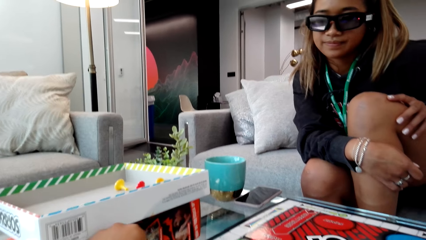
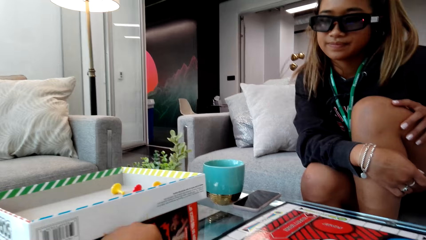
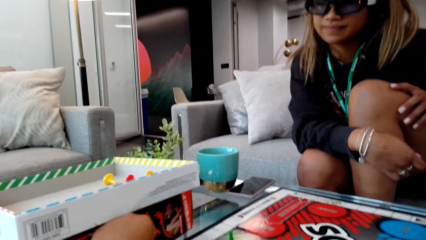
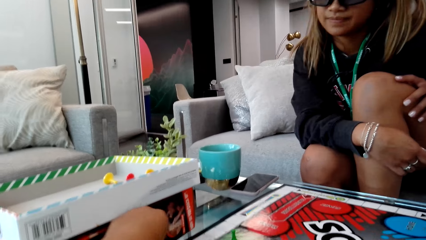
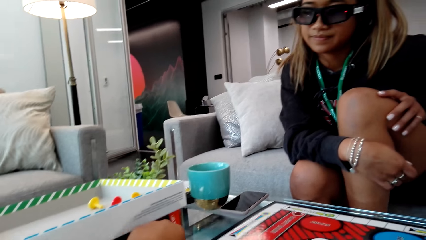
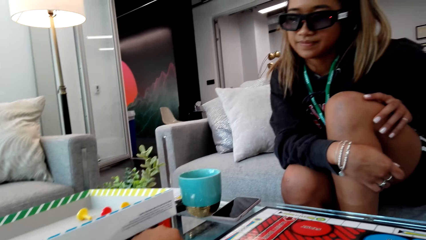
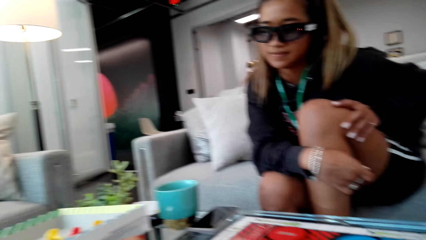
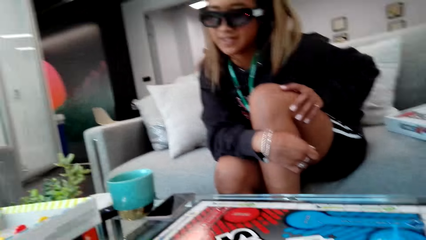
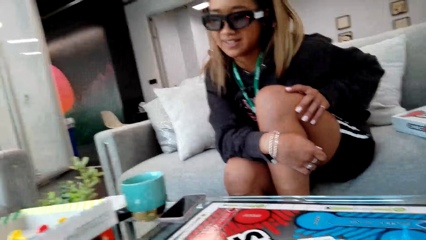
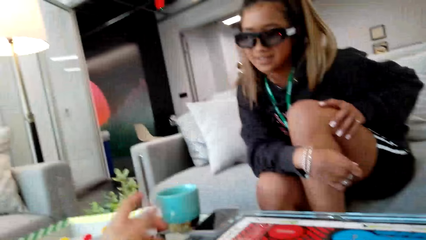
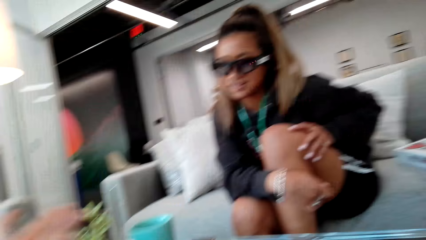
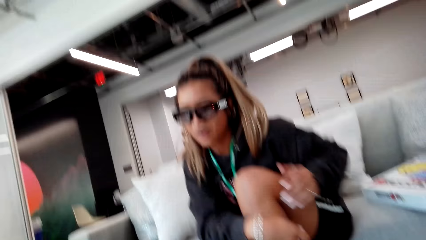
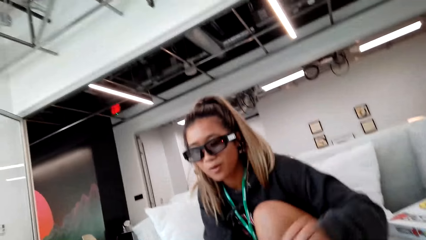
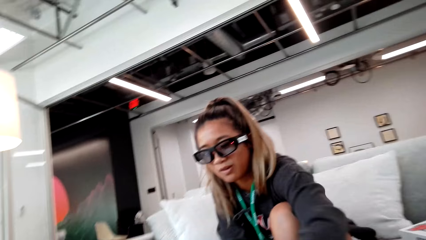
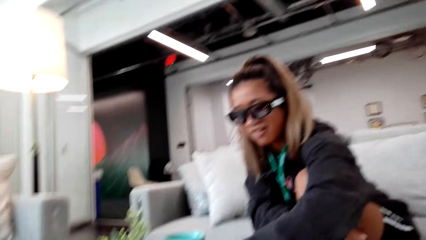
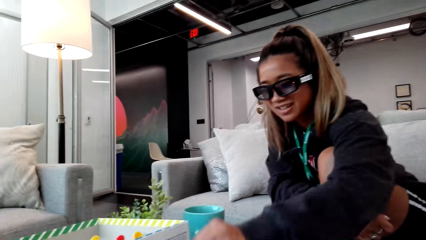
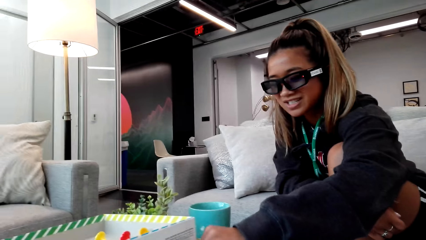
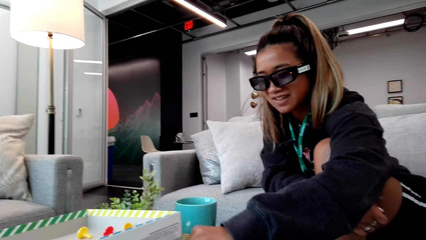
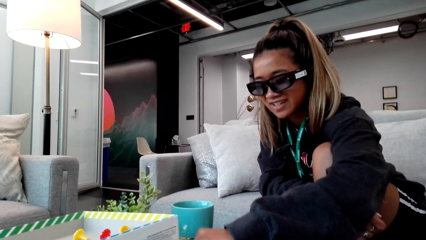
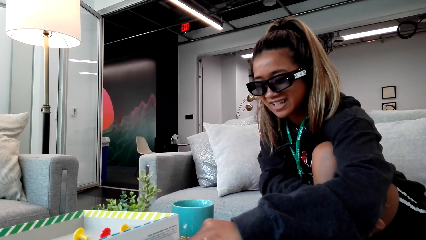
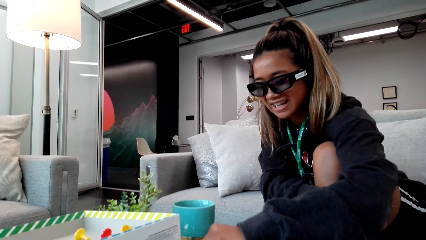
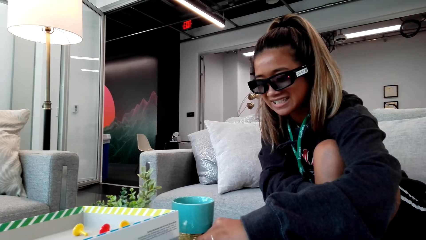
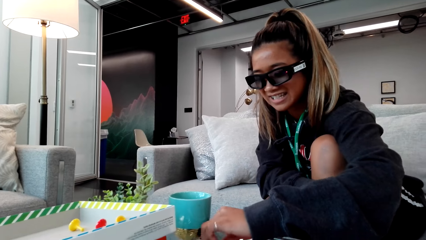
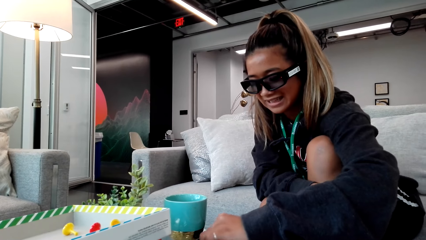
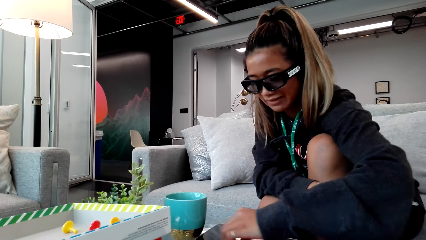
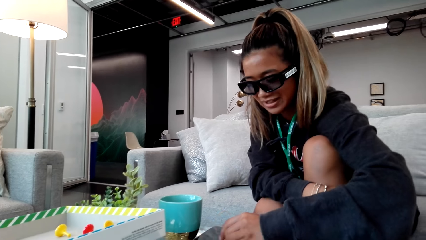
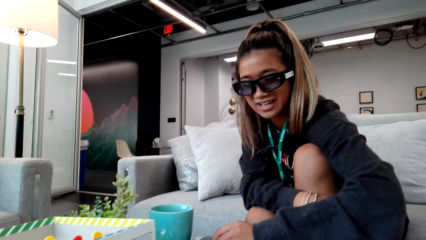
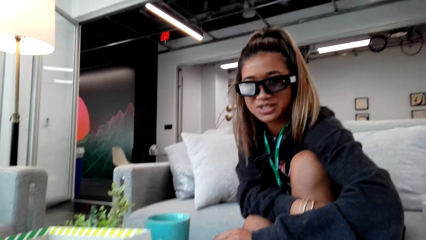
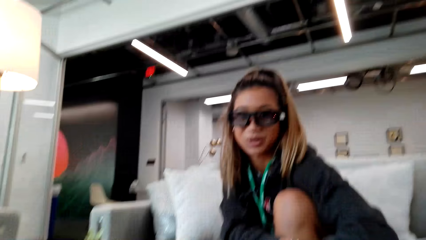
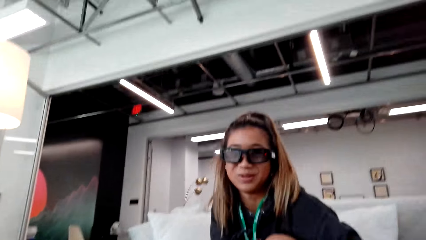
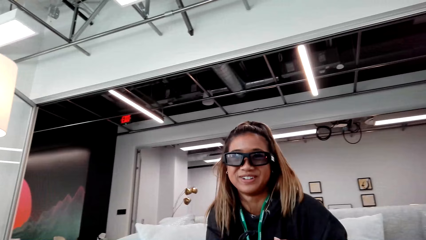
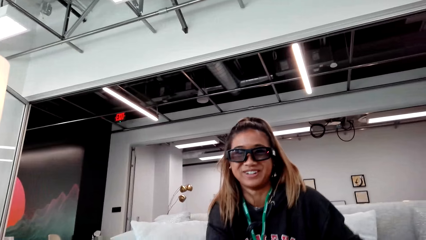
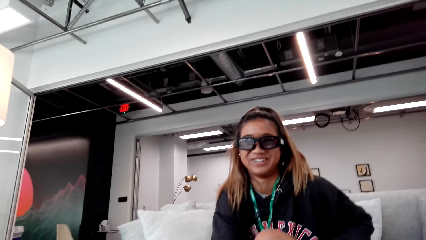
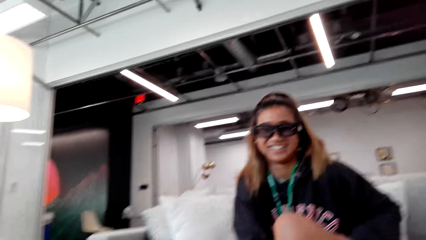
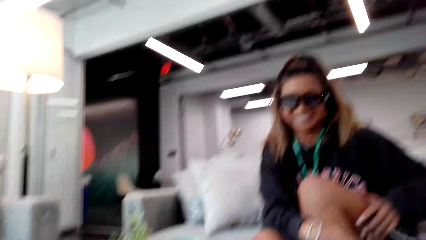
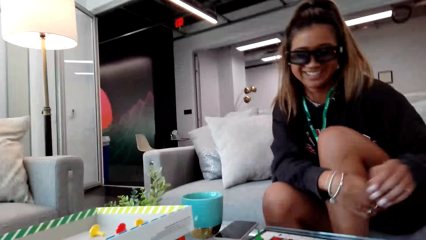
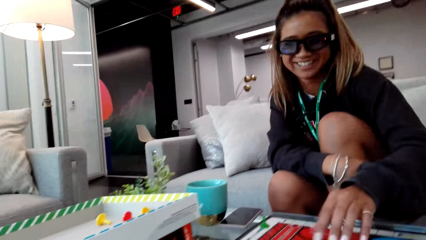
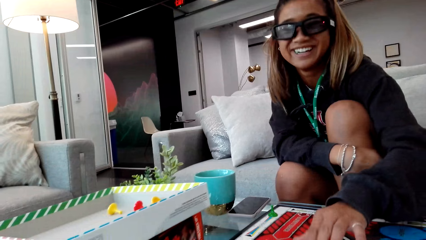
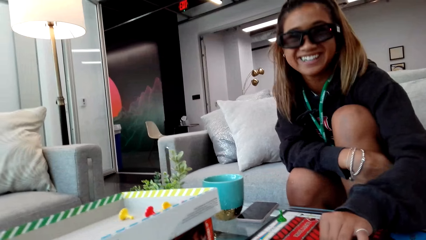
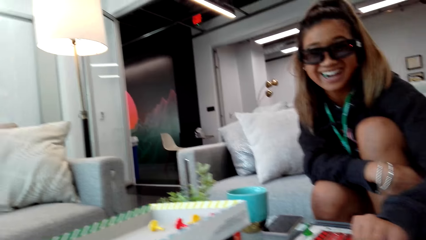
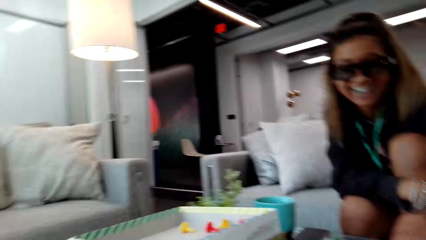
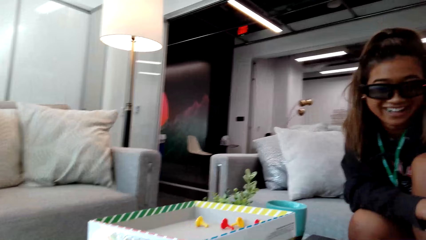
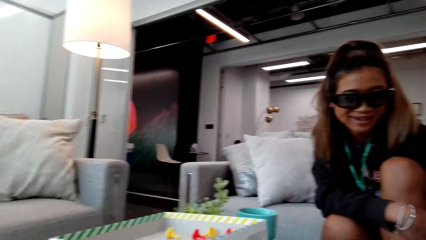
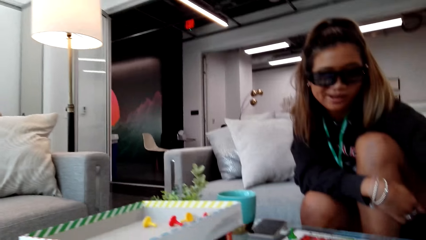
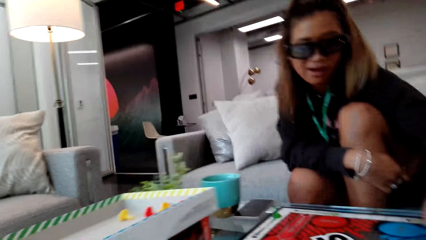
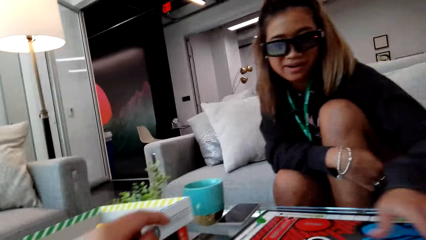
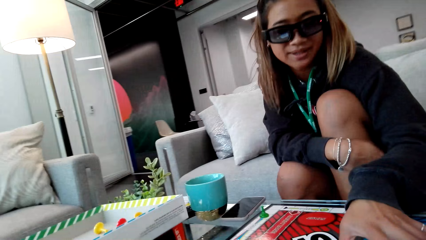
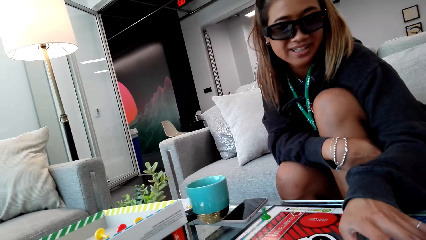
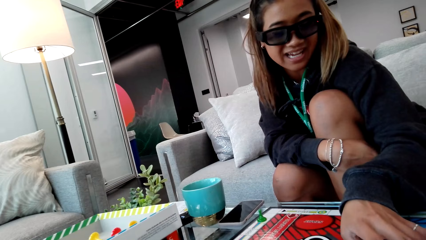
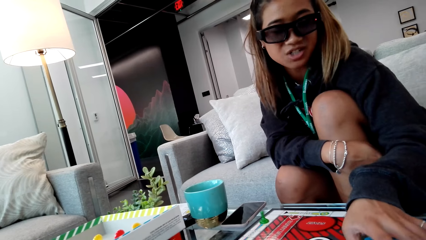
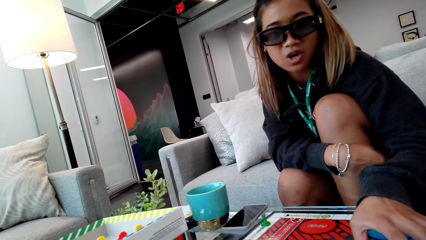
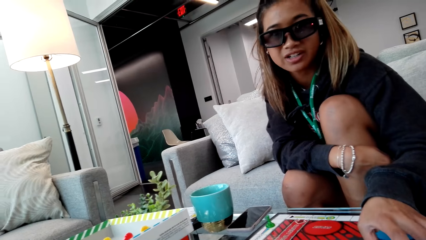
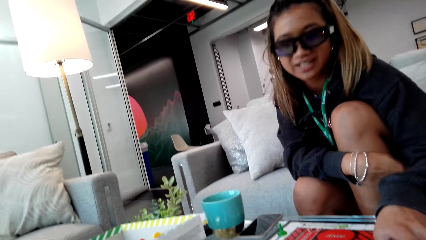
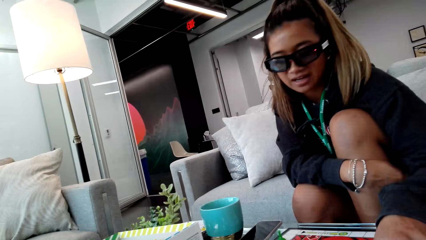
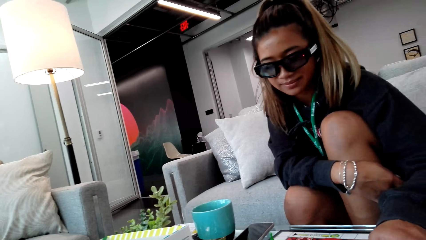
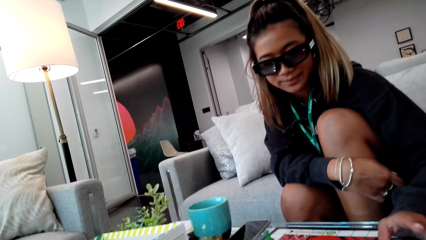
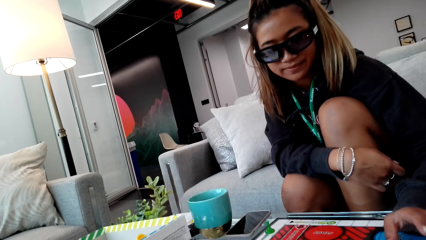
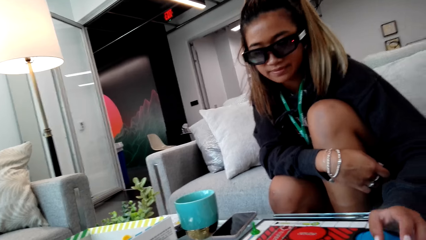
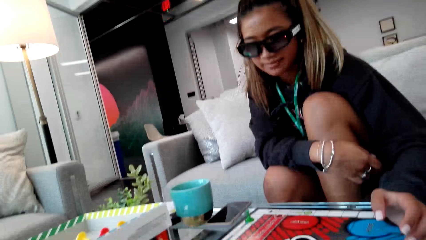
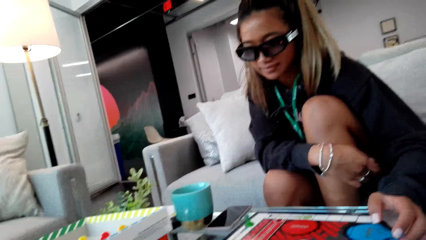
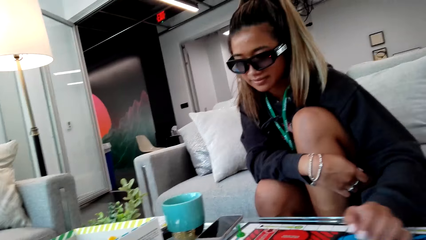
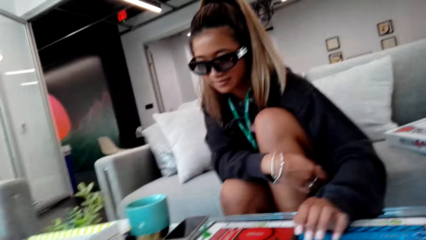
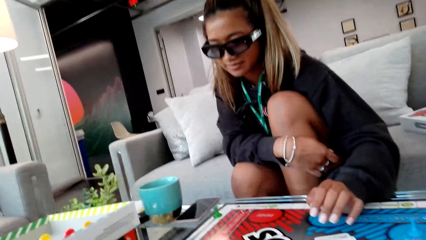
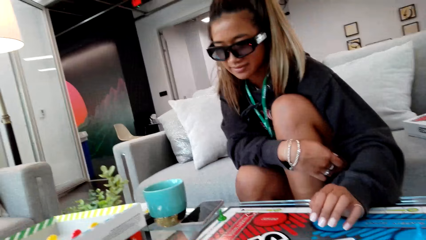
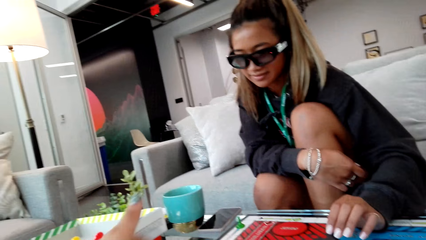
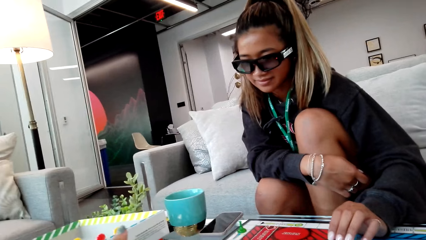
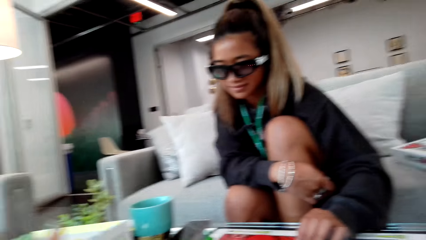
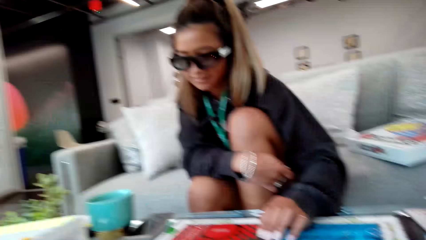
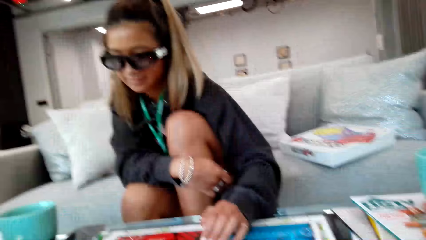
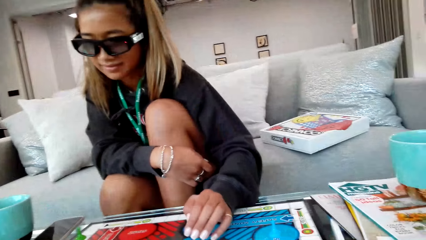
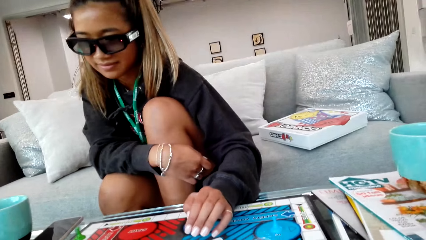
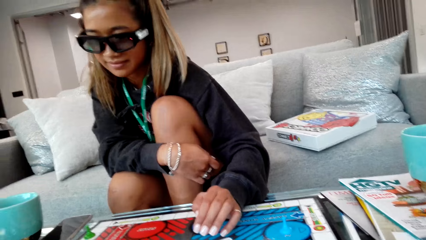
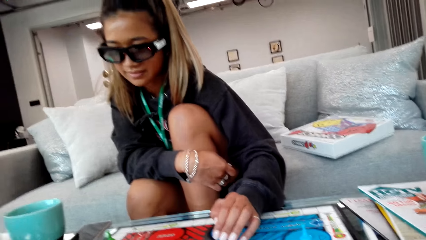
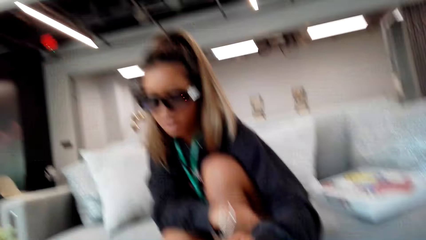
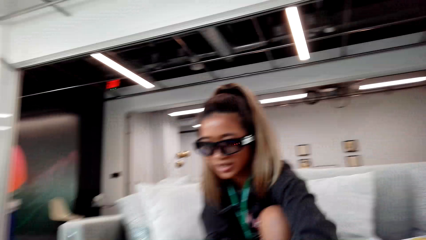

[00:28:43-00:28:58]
The camera wearer plays the card game. A person moves the pawn on the game board. The person touches the game board.
